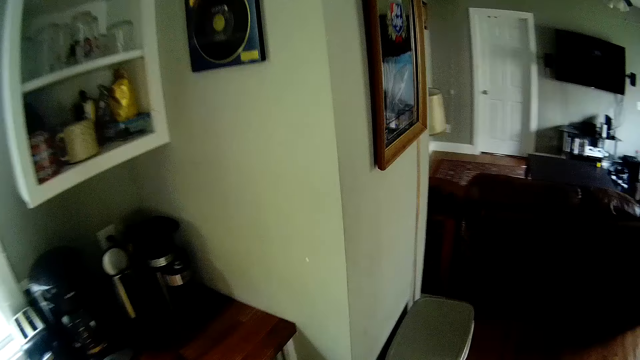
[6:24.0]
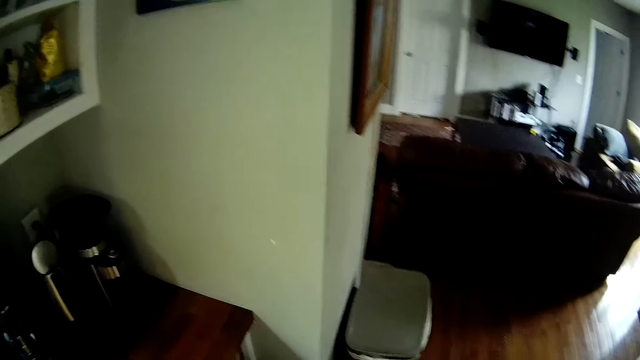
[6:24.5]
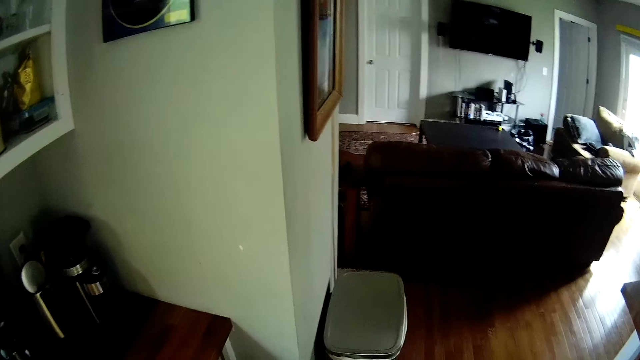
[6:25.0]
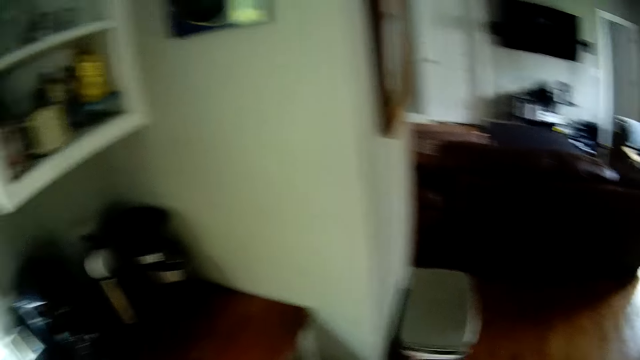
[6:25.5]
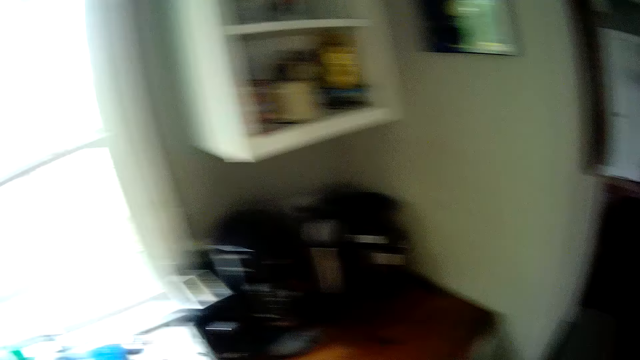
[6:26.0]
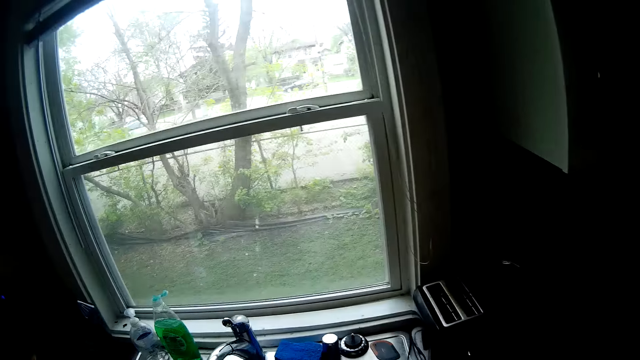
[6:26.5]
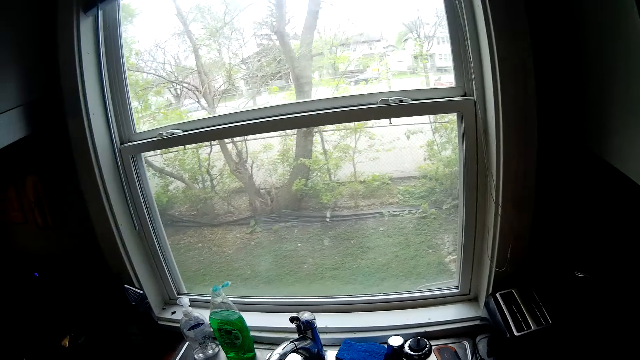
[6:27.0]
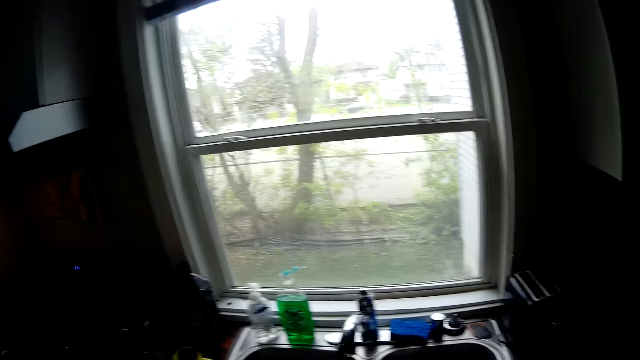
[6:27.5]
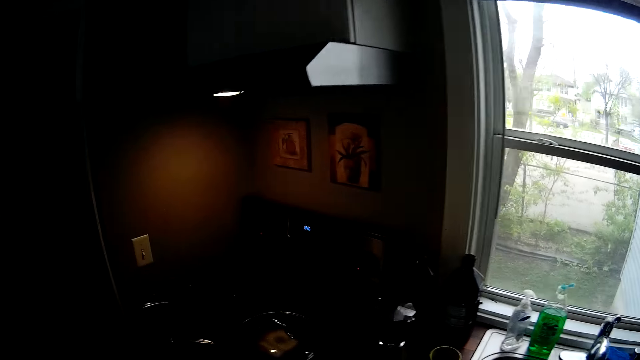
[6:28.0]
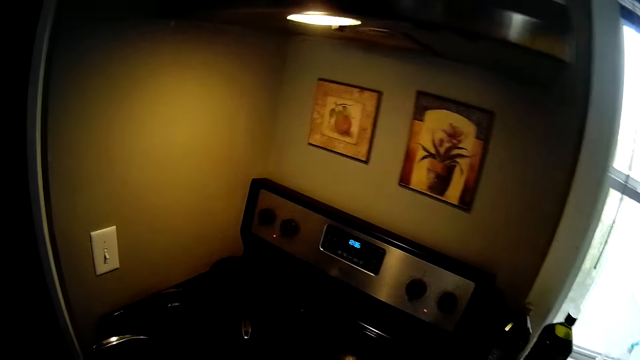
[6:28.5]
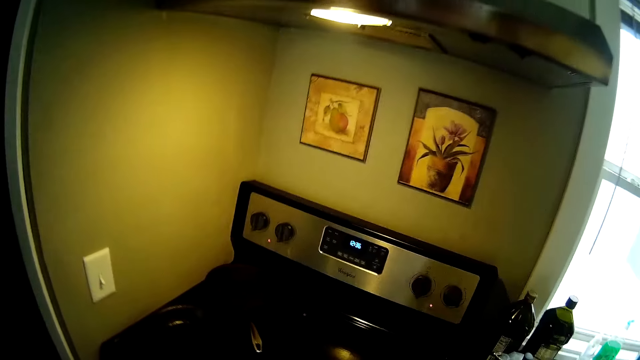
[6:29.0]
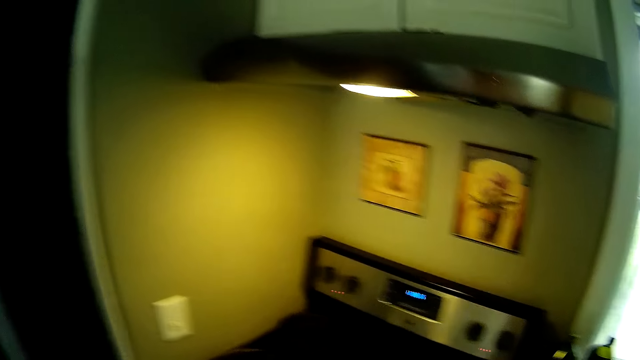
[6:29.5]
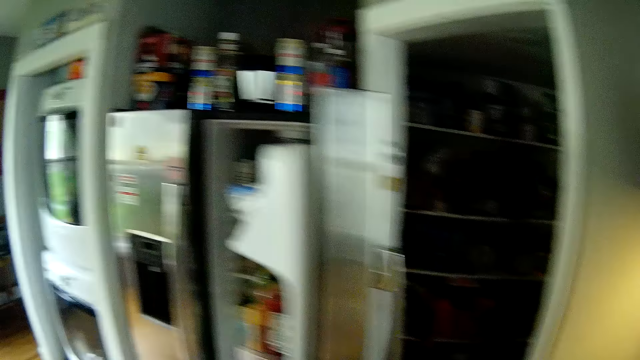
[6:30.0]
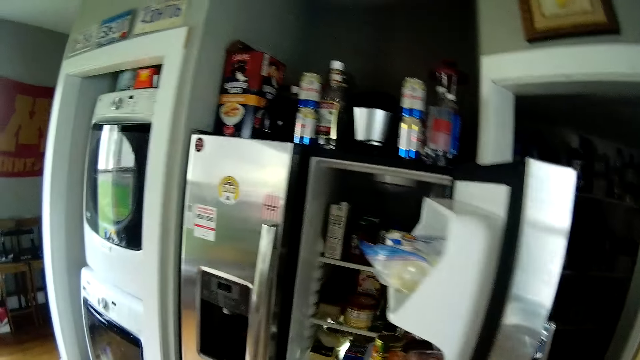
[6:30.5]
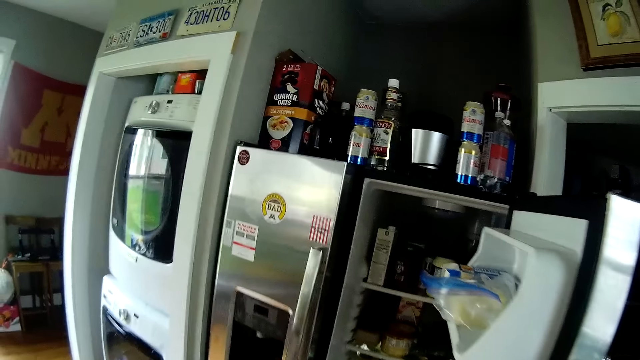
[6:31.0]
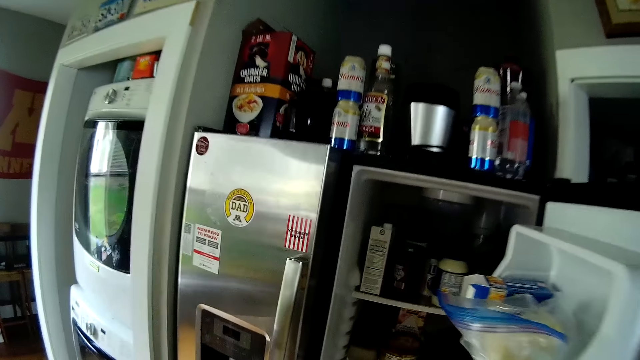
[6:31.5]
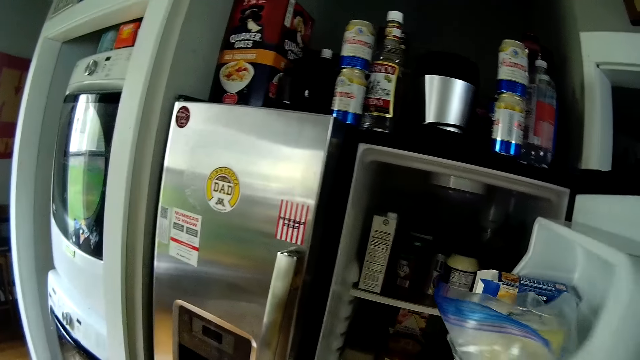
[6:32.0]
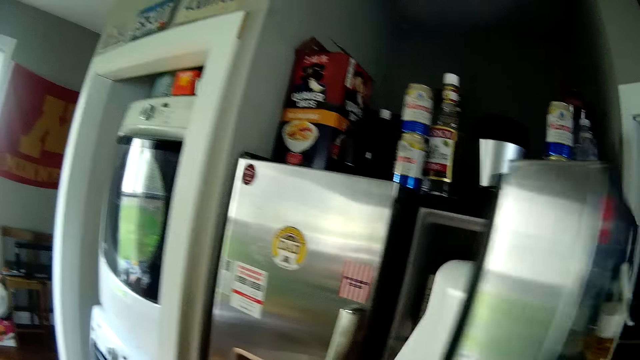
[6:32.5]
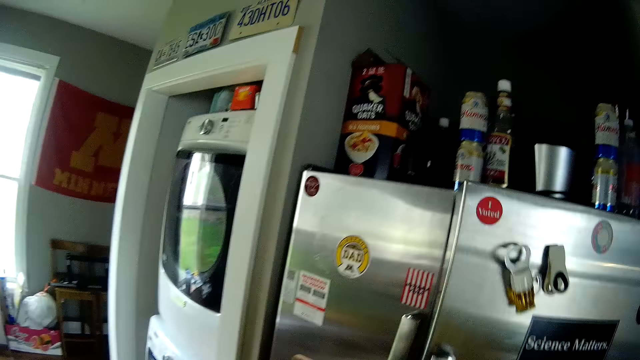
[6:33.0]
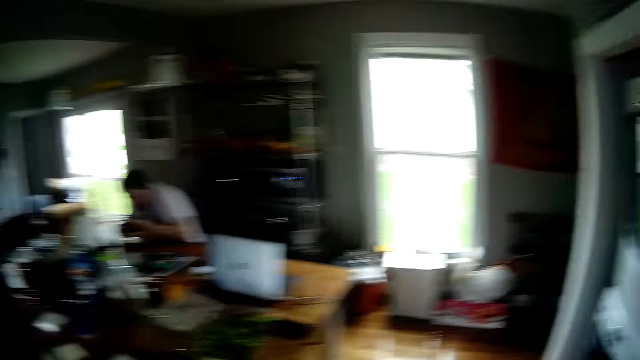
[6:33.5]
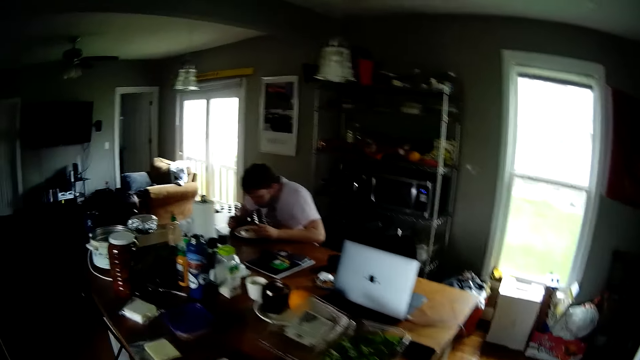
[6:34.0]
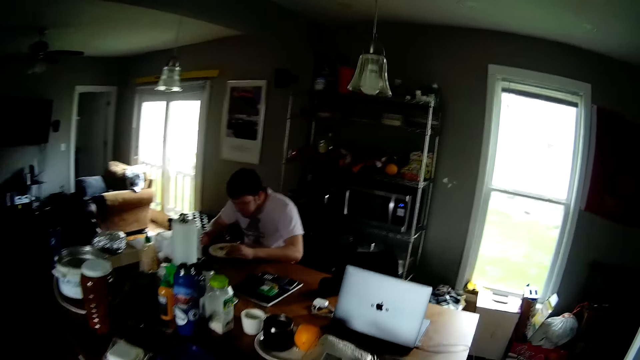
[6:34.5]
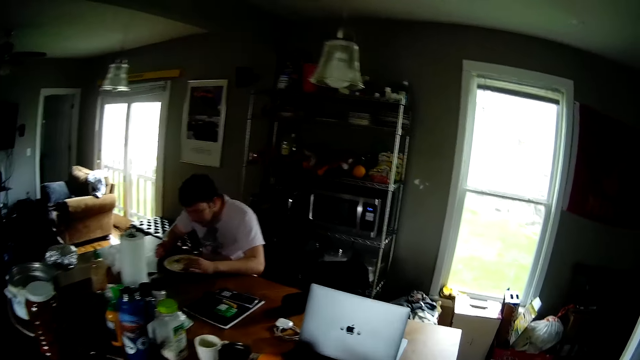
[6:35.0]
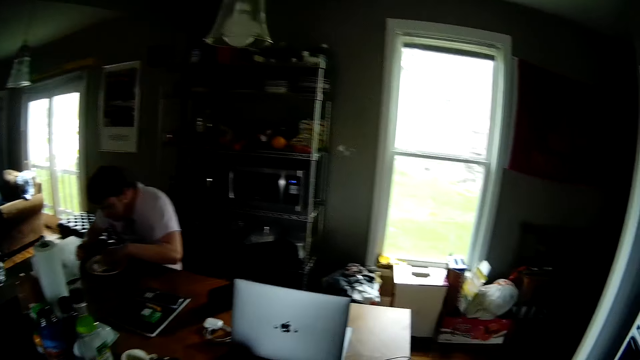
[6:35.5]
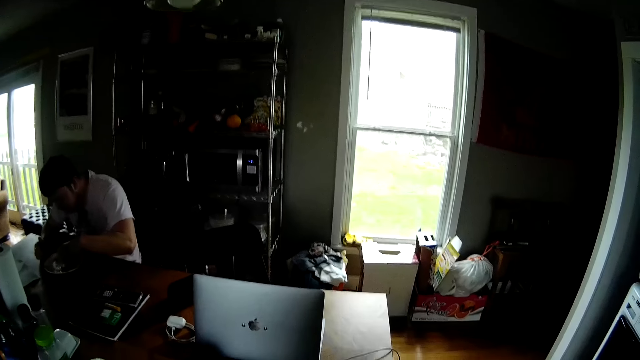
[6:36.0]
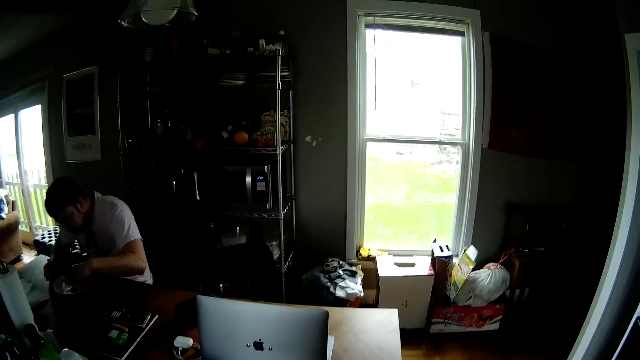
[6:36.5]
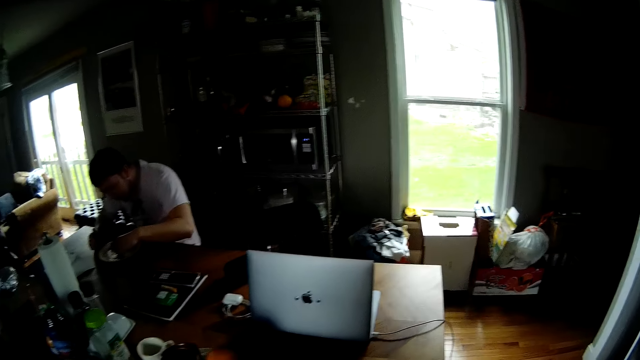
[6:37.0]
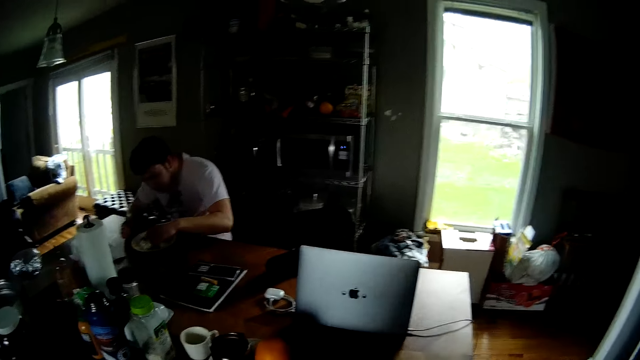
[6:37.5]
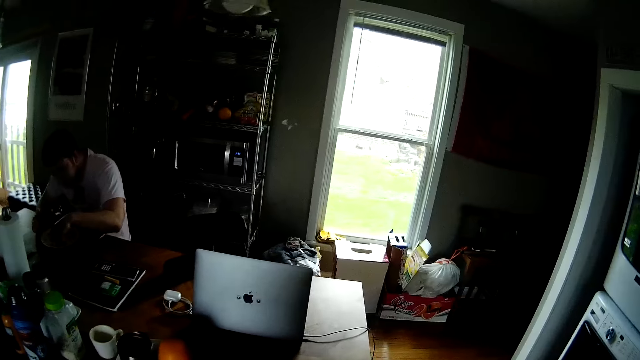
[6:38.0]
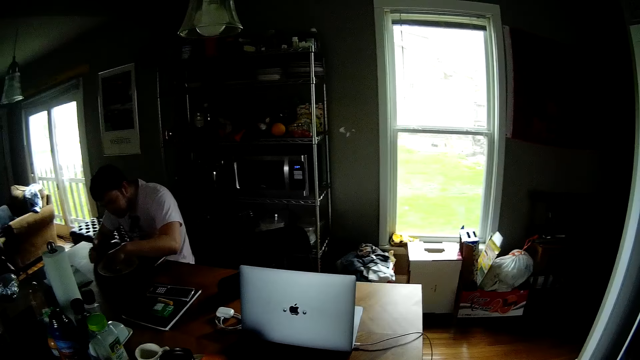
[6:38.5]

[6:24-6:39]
The camera wearer closes a side of the fridge with his right hand. He walks around. A man stirs the fries in the plate with his left hand.

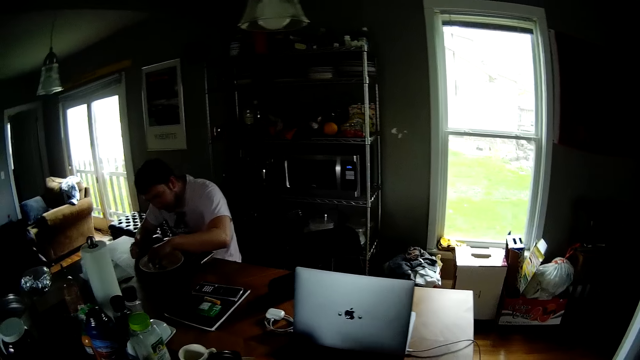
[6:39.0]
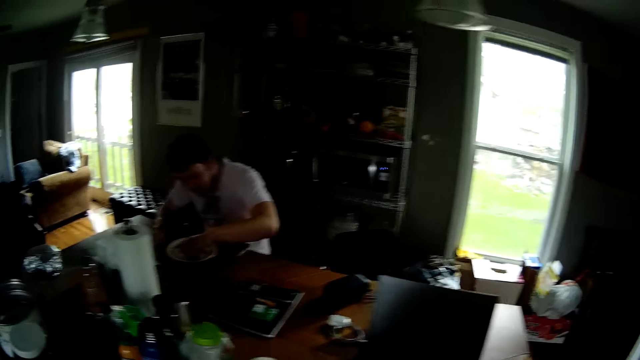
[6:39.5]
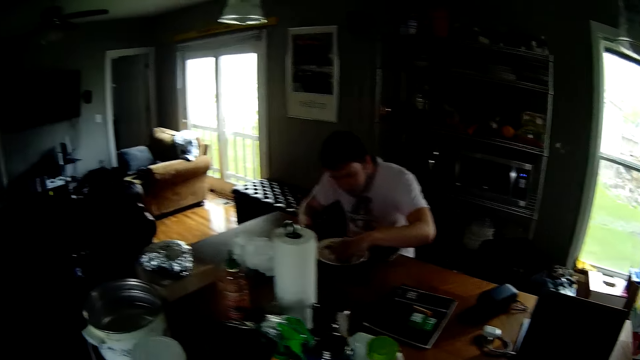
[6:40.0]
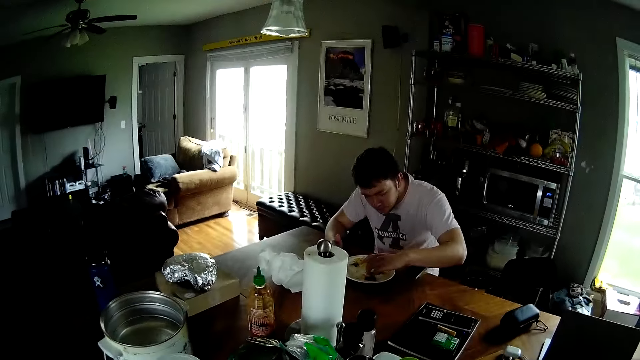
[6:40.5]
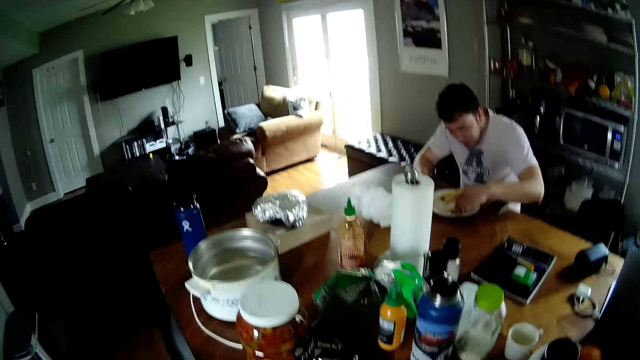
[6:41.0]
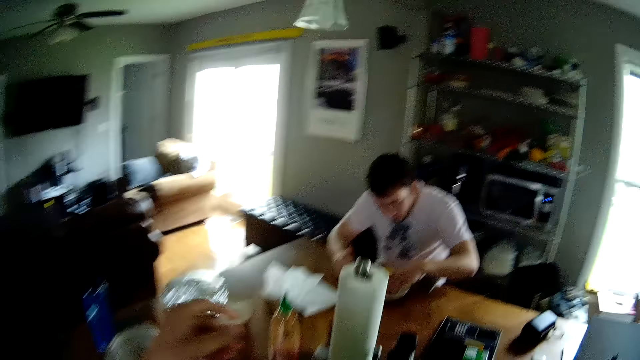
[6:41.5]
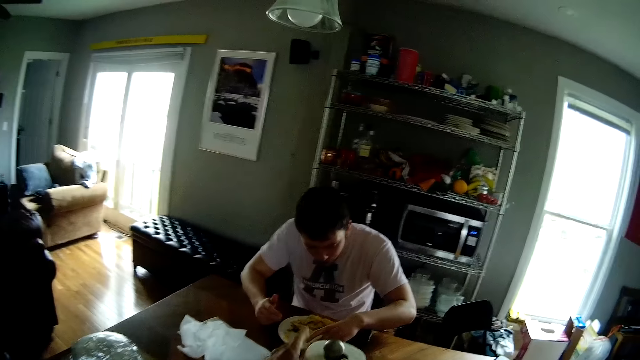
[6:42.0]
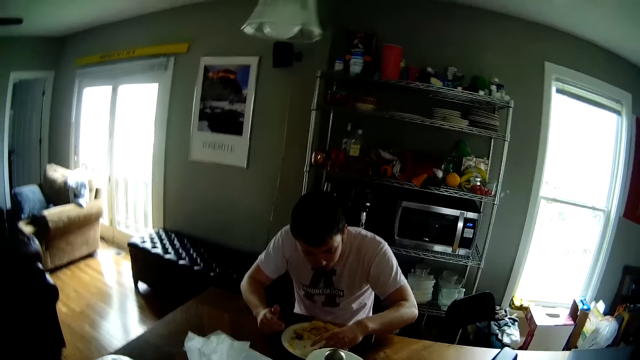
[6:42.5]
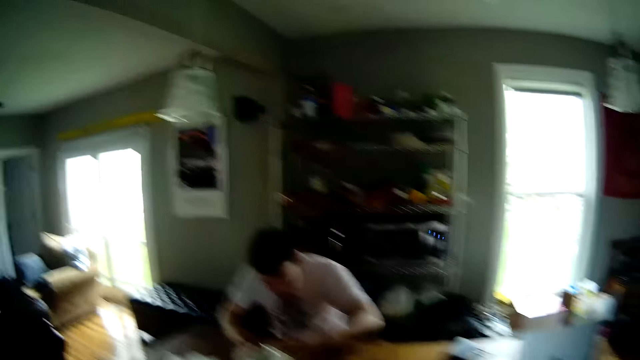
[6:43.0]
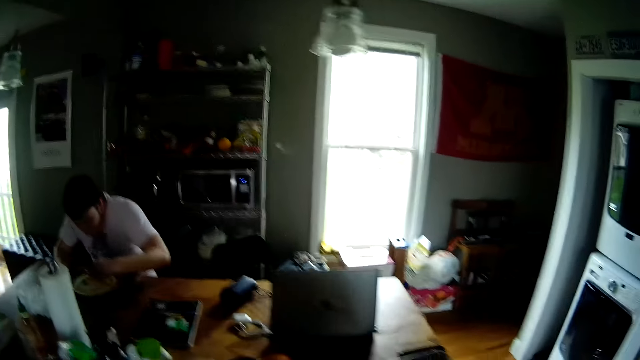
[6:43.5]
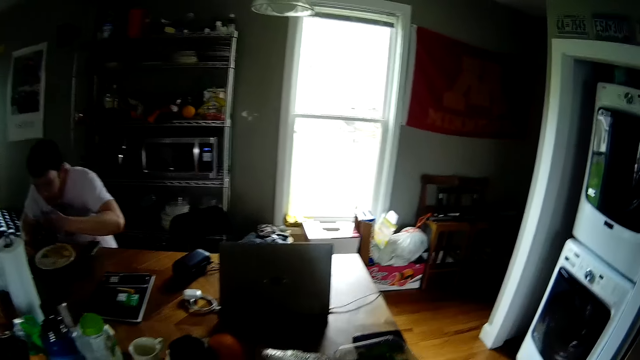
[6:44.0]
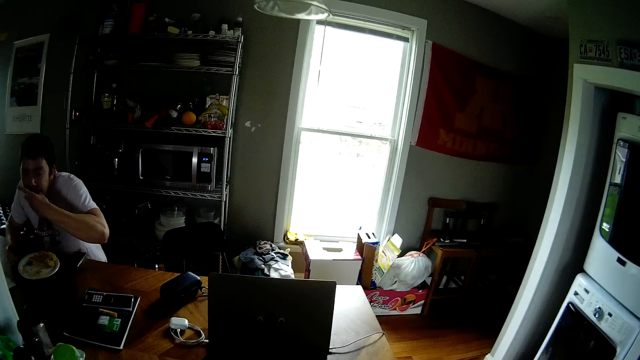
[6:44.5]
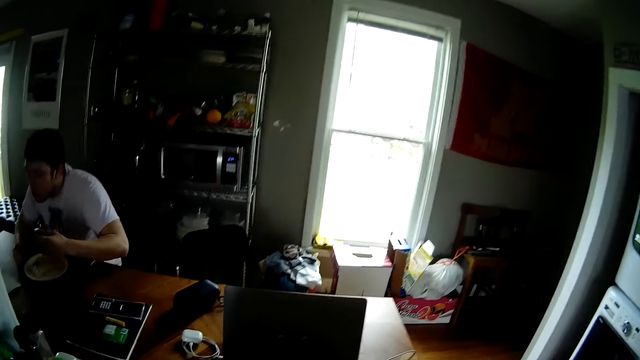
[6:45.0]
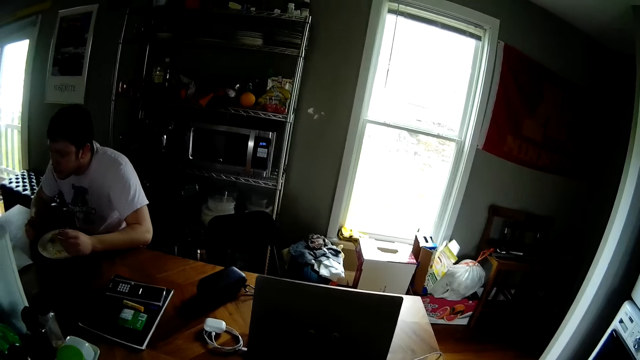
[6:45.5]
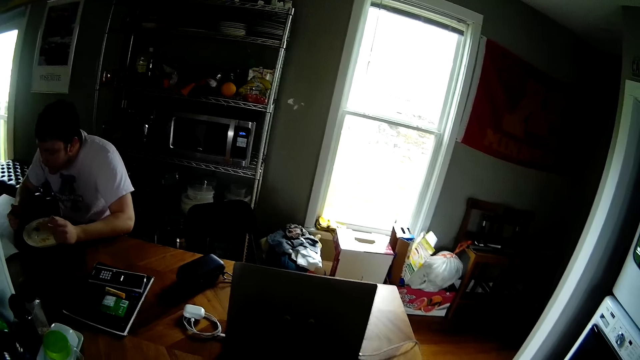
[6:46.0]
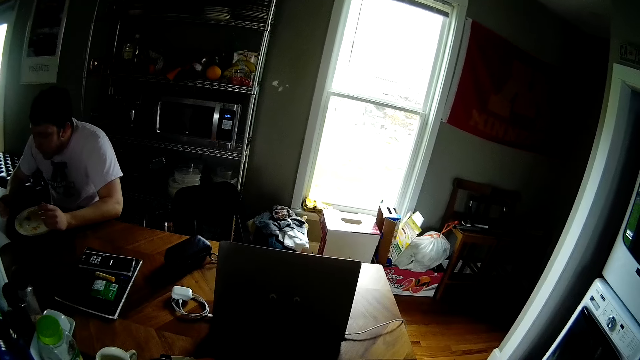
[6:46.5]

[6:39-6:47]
The camera wearer holds a kitchen roll with his left hand. He touches the paper towel. A man puts some fries in his mouth with his left hand.
